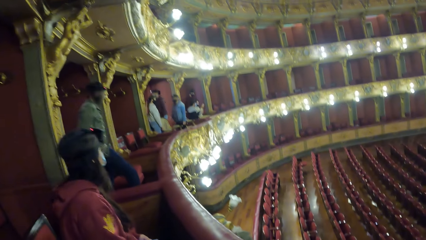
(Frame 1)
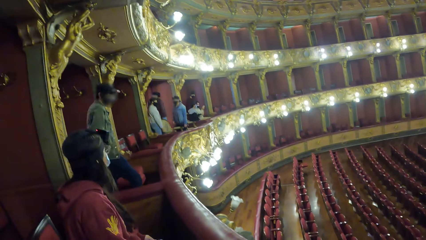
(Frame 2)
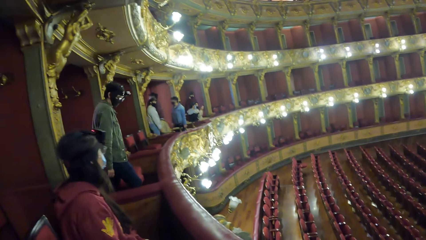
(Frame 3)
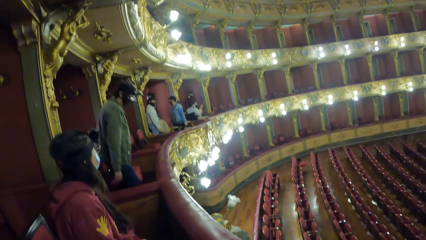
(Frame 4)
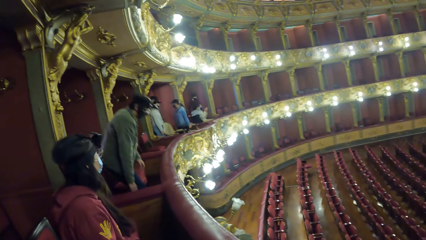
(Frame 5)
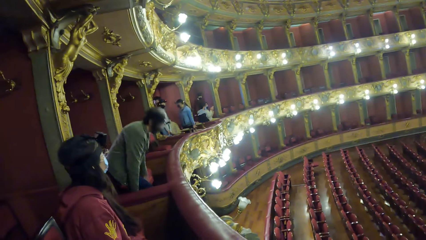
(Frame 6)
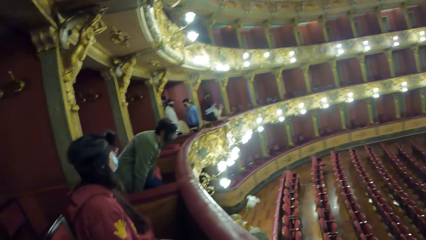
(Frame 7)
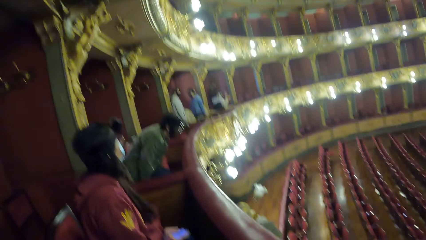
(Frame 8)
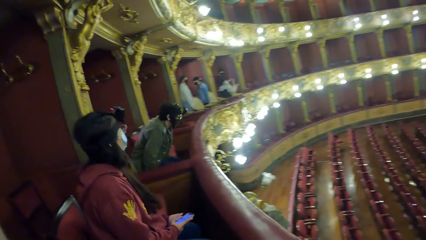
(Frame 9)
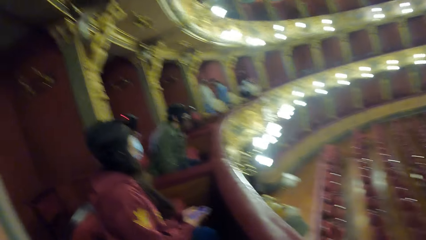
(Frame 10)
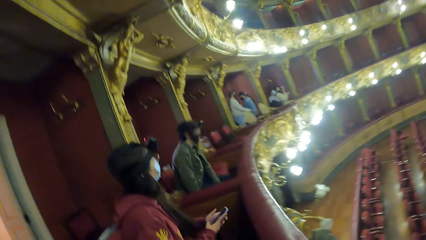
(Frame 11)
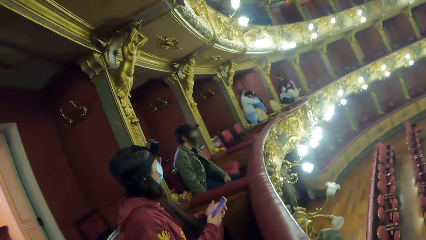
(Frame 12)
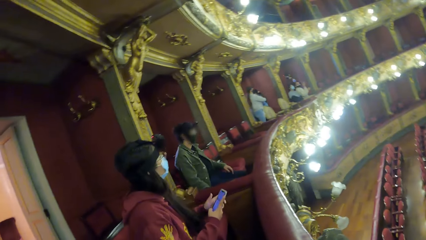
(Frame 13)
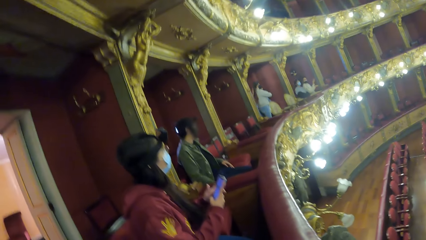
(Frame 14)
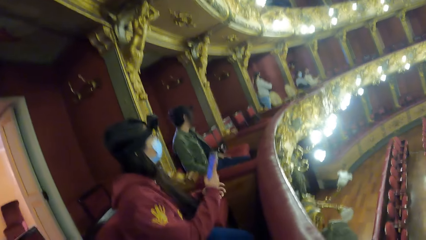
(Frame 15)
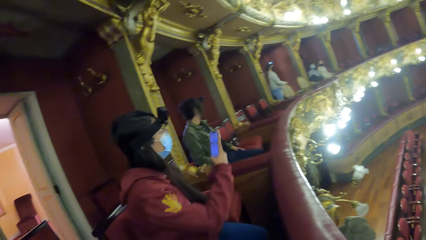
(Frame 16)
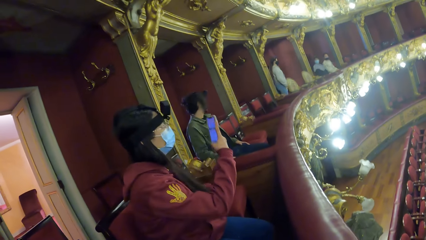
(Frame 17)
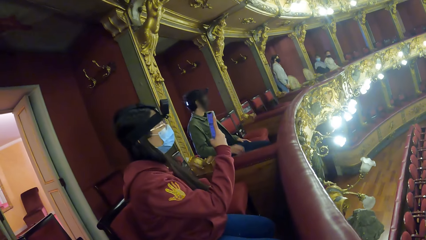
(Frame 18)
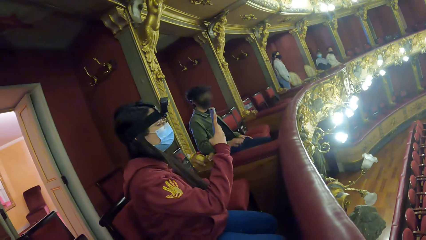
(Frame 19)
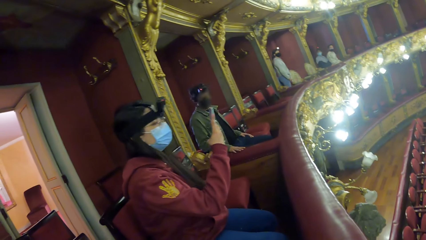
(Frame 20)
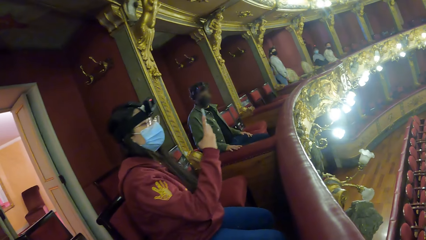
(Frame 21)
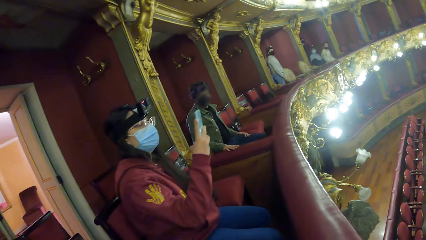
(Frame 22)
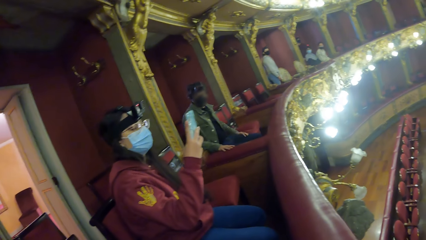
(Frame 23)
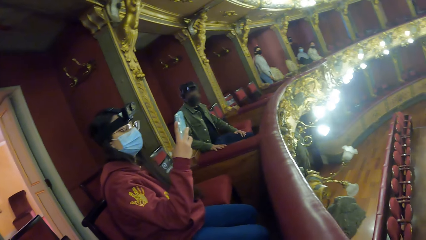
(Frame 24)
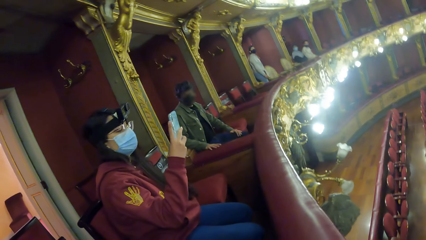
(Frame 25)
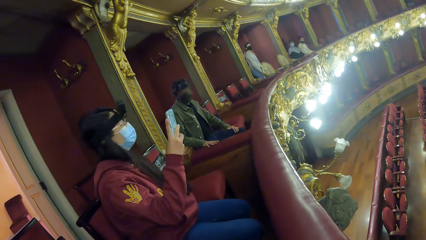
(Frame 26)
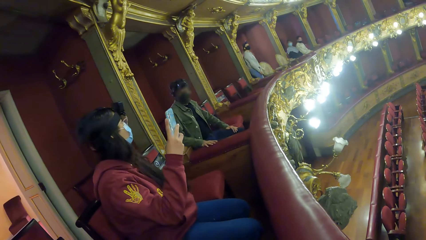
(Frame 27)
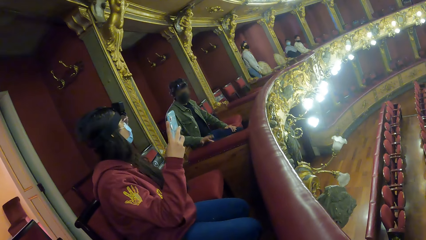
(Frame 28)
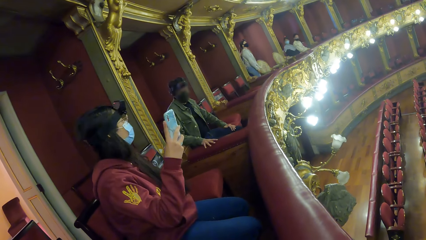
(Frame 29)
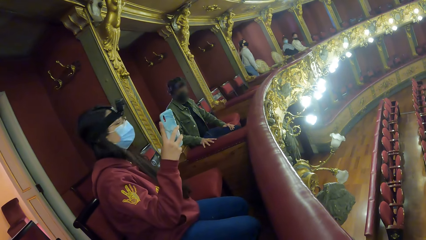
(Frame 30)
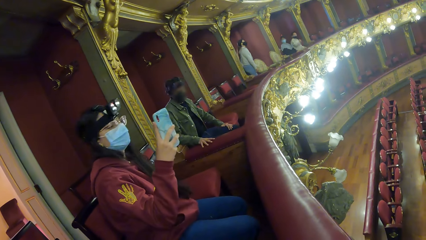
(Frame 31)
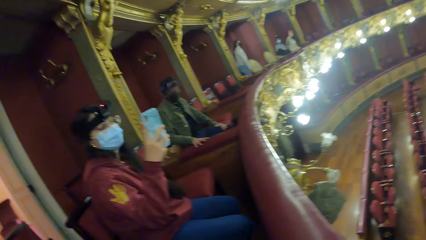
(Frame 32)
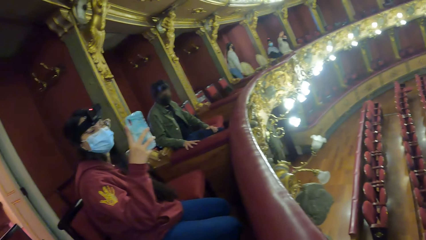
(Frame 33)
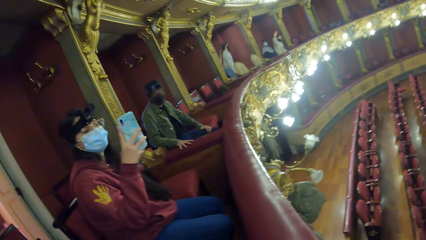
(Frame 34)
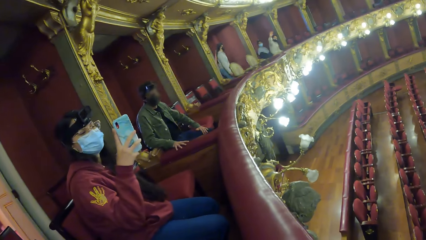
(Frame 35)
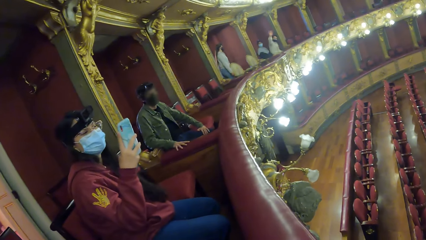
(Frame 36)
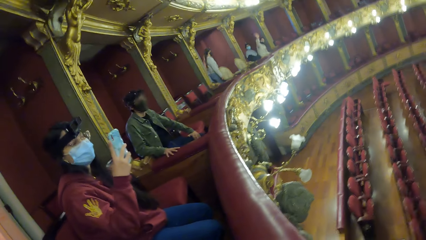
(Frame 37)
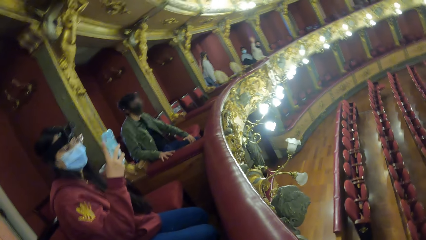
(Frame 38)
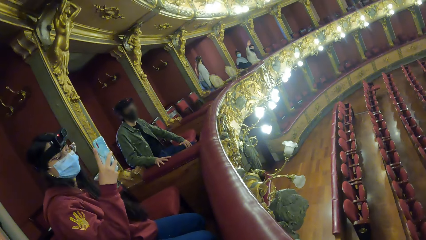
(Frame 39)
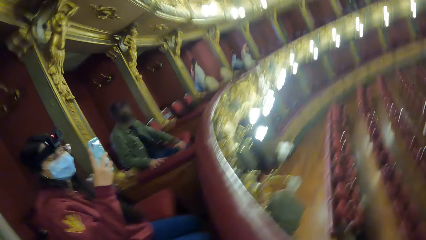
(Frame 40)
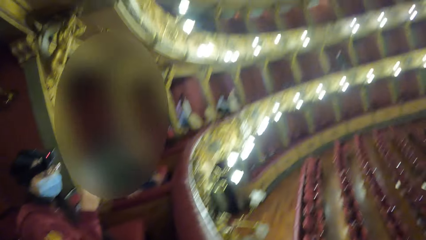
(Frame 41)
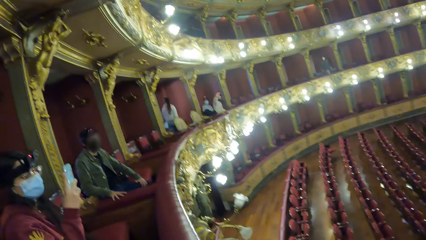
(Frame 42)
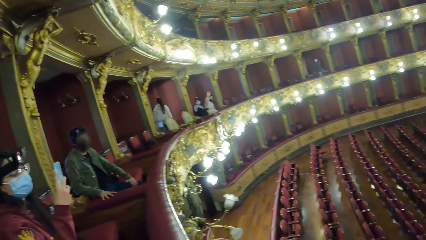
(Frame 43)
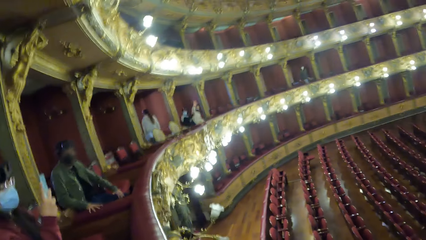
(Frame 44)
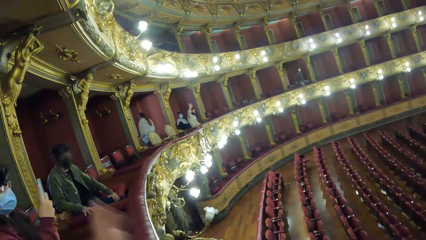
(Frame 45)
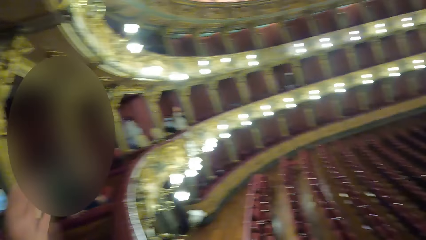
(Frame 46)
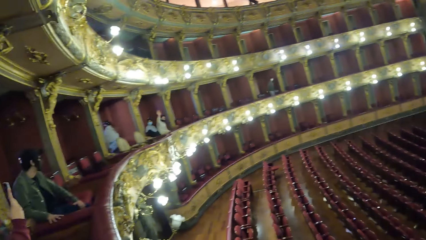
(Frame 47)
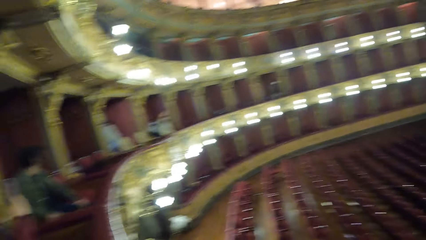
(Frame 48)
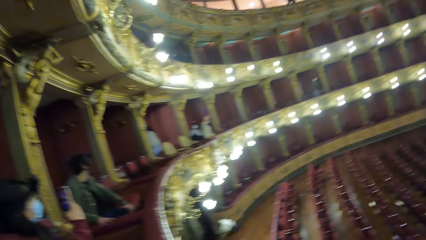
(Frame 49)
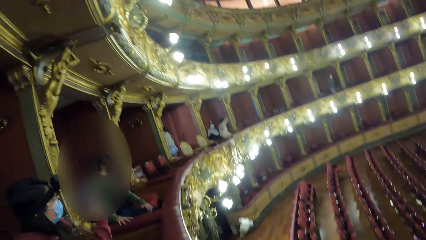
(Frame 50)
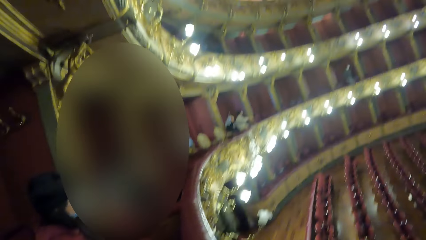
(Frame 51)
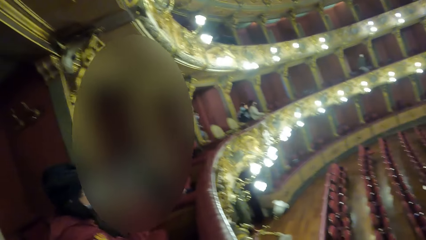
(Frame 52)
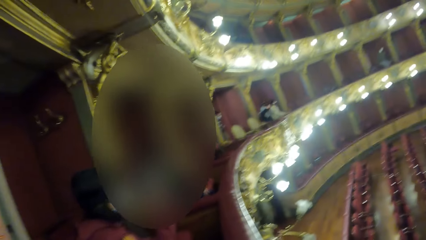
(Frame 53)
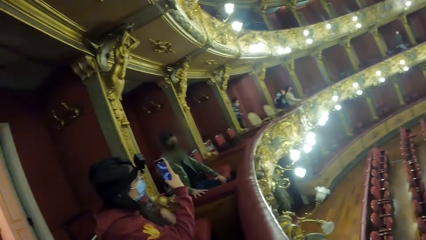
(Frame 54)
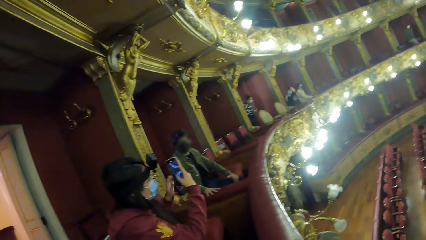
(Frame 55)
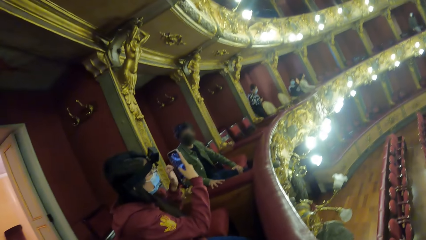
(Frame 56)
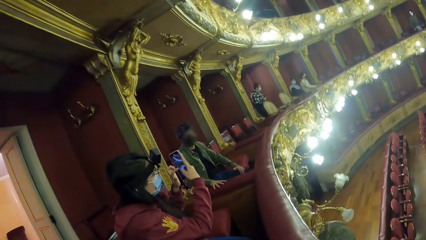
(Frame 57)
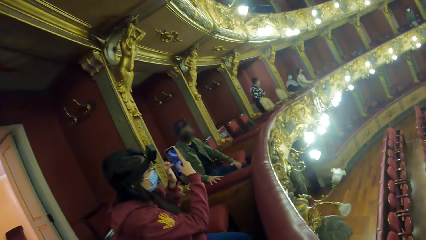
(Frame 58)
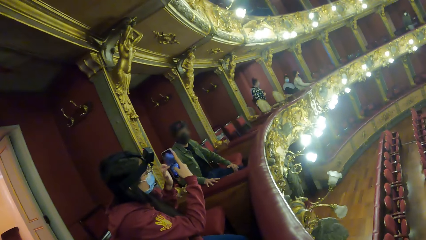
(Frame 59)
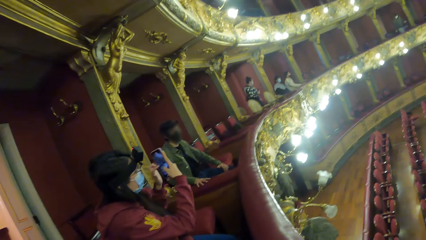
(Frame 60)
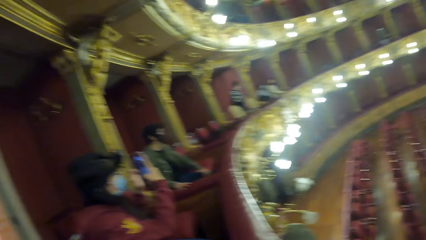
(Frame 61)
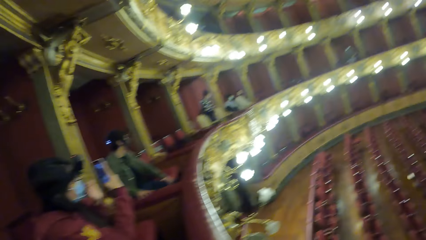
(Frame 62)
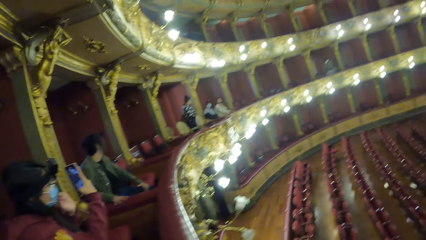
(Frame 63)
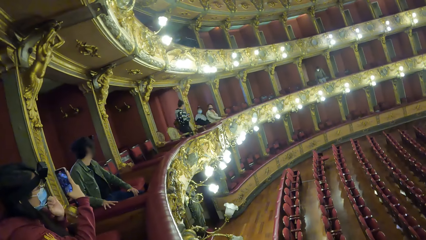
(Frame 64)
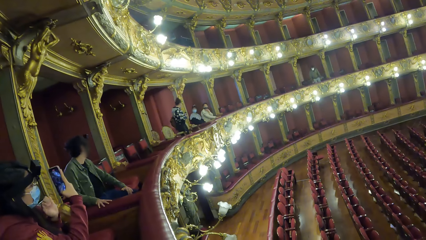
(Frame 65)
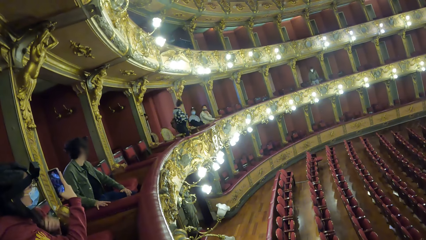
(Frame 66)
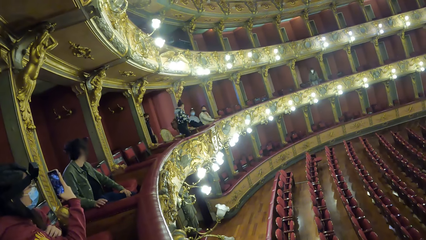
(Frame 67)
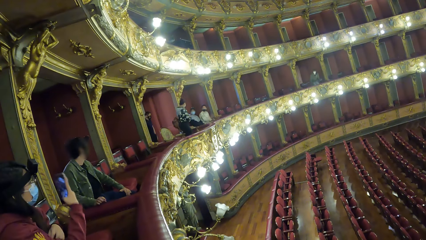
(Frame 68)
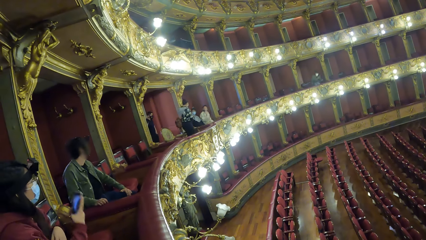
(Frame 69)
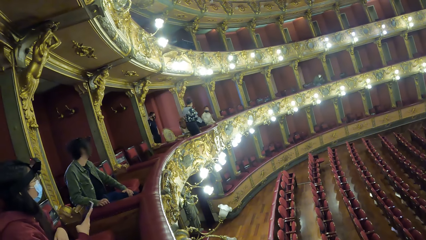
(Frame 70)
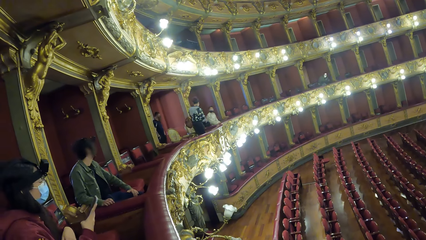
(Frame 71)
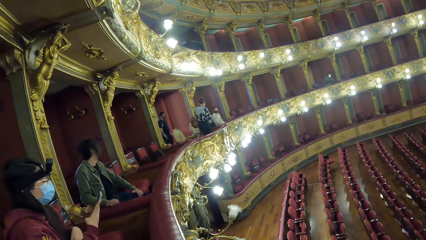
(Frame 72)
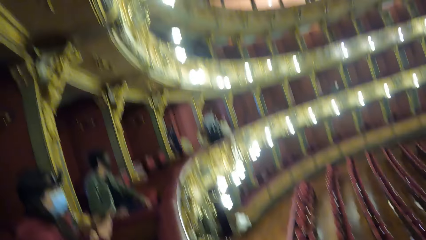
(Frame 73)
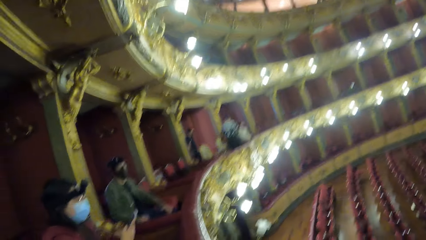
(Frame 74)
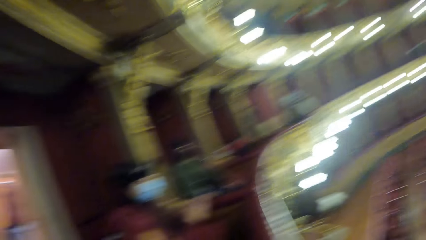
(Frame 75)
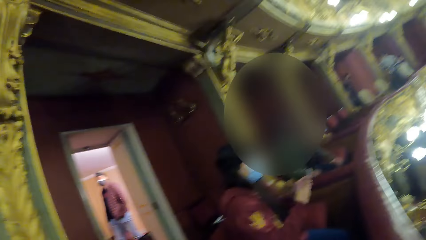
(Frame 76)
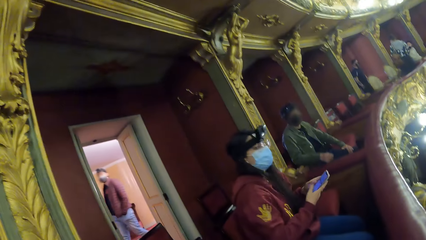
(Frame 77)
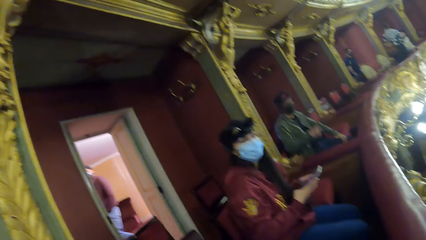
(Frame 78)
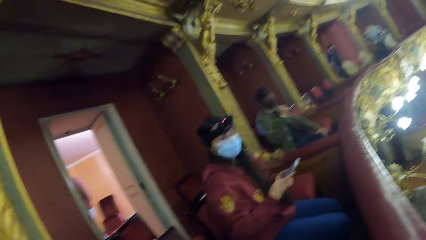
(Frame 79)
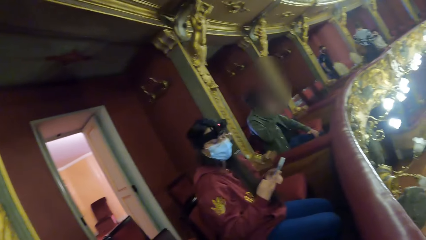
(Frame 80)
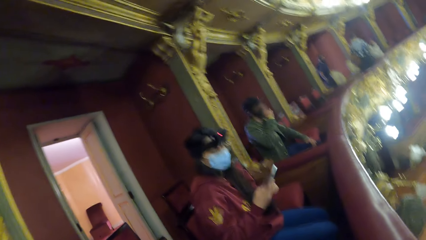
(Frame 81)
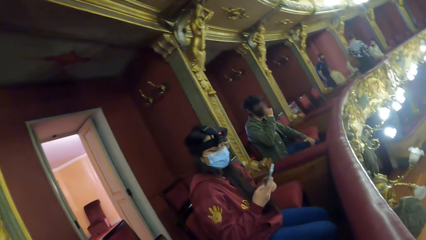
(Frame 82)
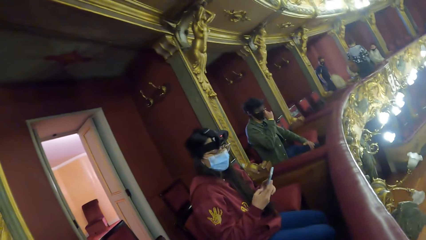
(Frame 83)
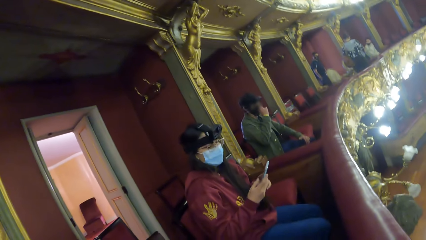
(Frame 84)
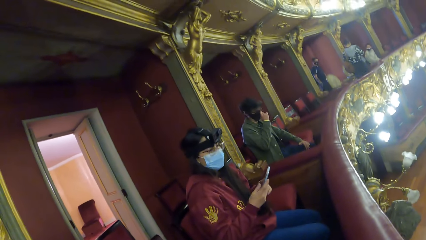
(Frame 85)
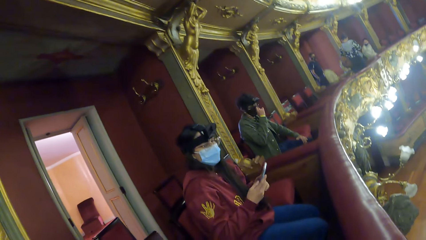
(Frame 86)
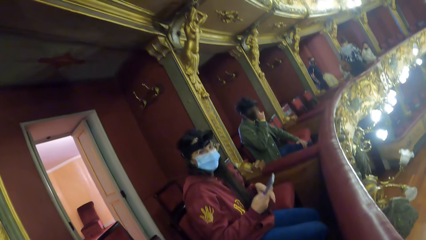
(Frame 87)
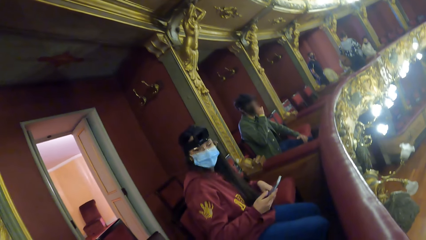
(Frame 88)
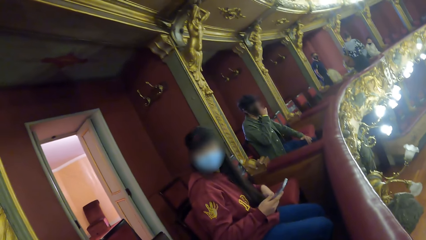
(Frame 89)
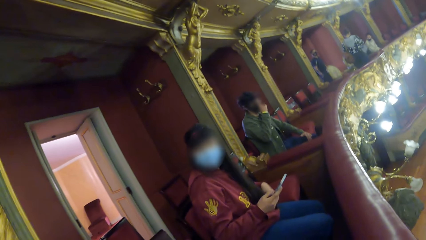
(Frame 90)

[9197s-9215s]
A man sits on a chair. A woman holds the phone with both hands. The woman operates the phone with her right hand. Another man waves at the camera wearer. Another woman waves at the camera wearer. The camera wearer waves at the other man and the other woman. They look around. The first woman operates the phone in her right hand with her left hand. The first woman operates the phone with both hands.
